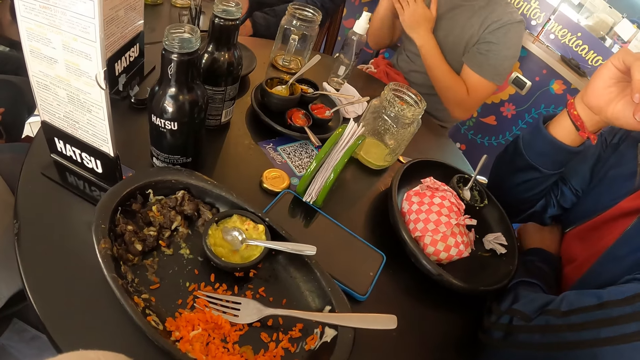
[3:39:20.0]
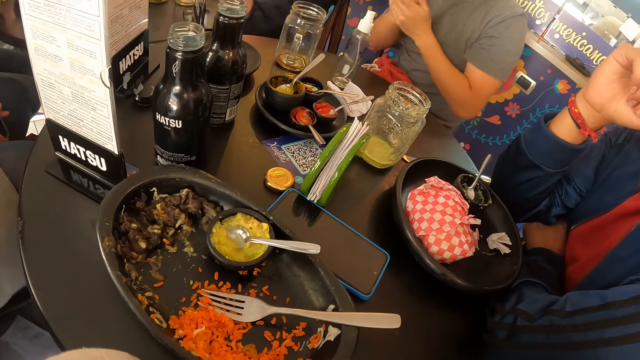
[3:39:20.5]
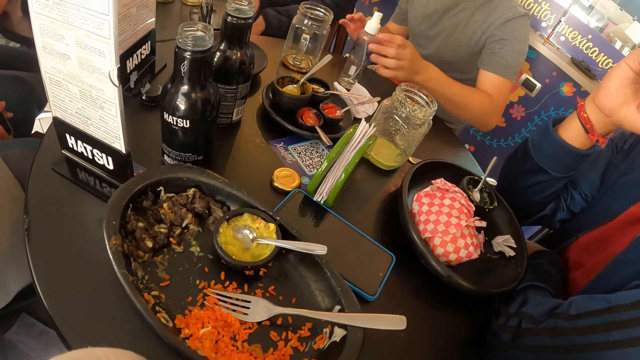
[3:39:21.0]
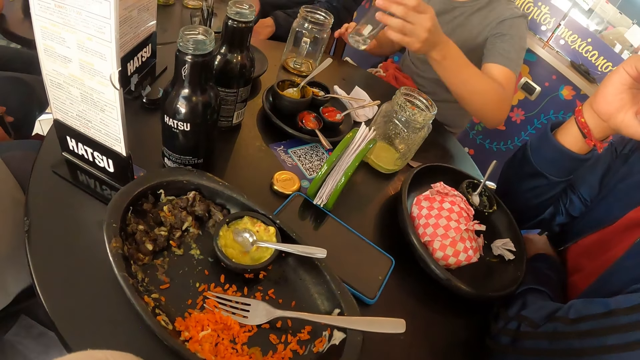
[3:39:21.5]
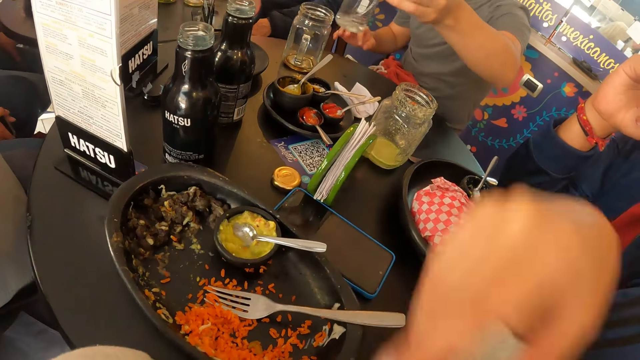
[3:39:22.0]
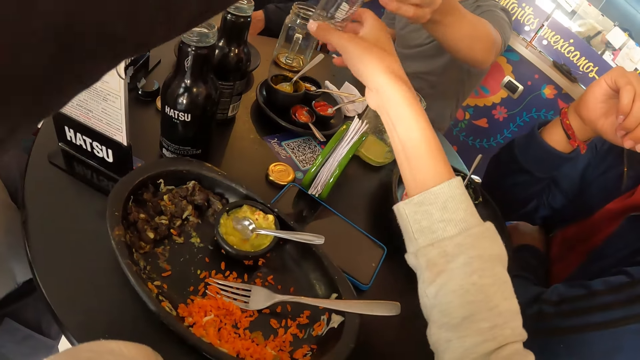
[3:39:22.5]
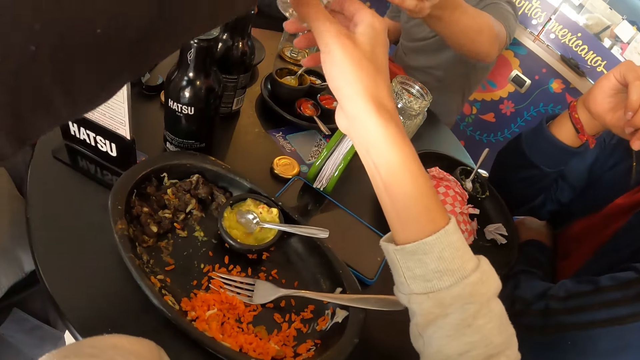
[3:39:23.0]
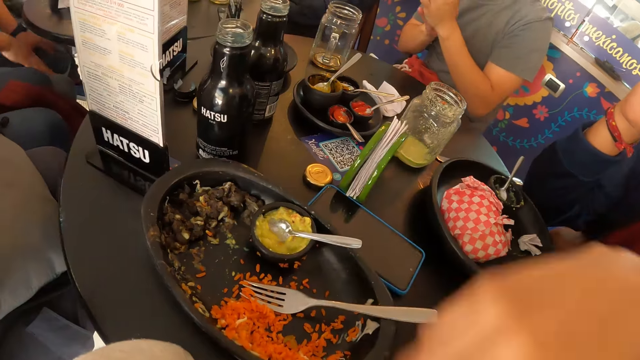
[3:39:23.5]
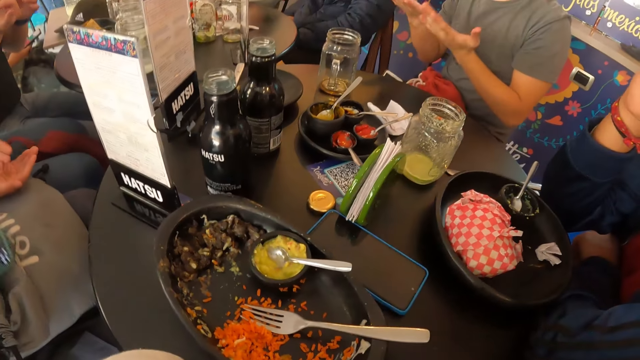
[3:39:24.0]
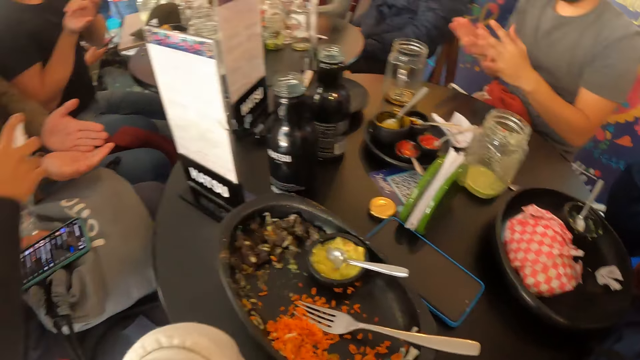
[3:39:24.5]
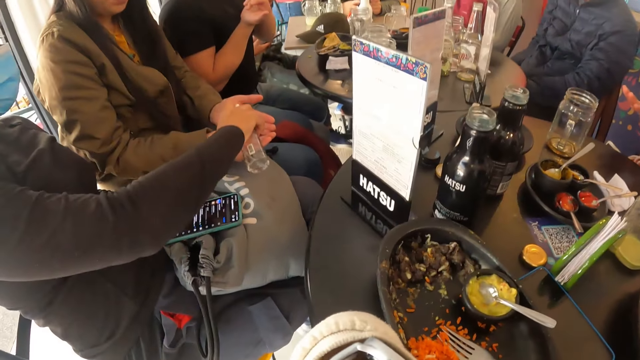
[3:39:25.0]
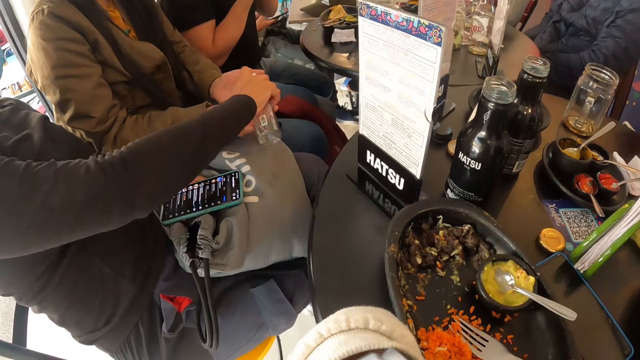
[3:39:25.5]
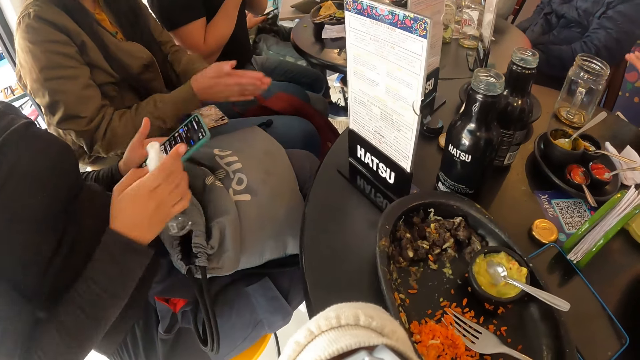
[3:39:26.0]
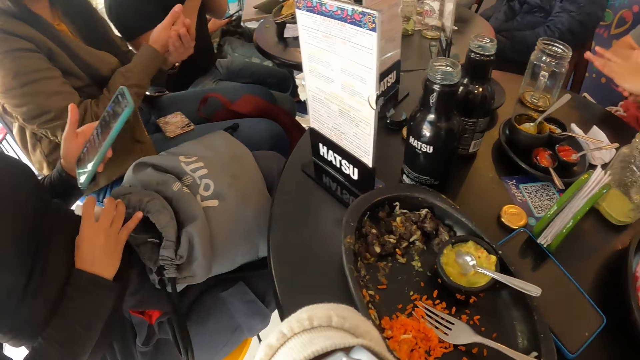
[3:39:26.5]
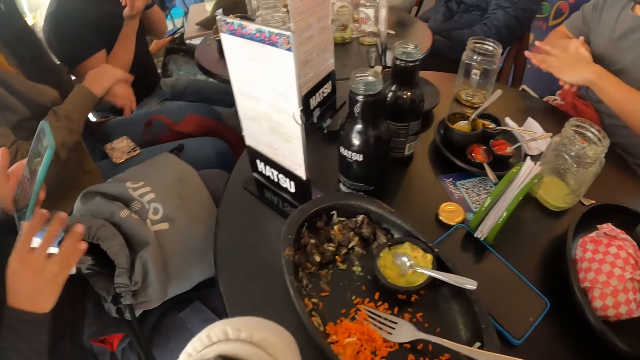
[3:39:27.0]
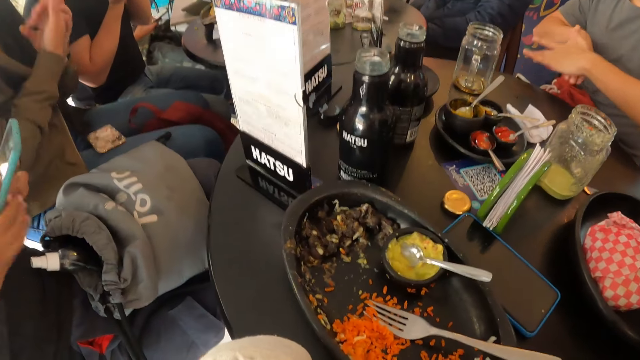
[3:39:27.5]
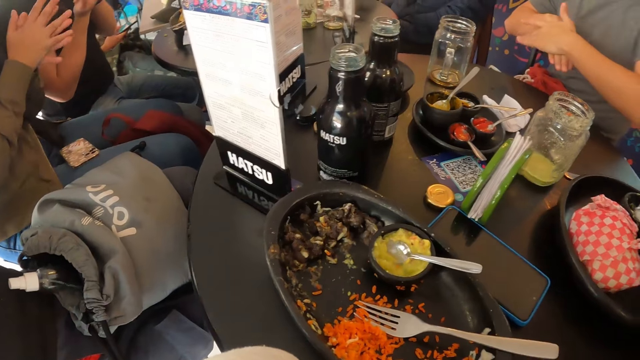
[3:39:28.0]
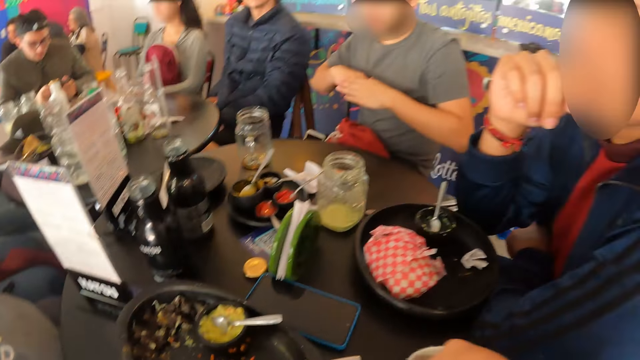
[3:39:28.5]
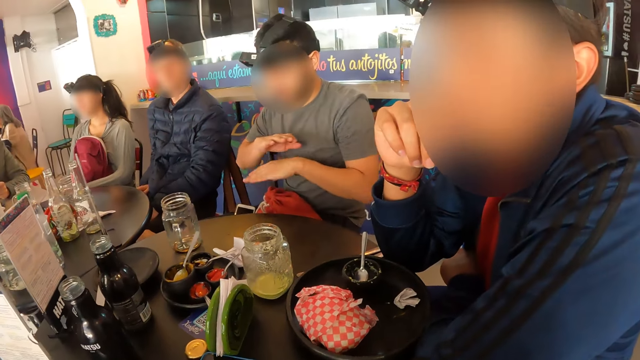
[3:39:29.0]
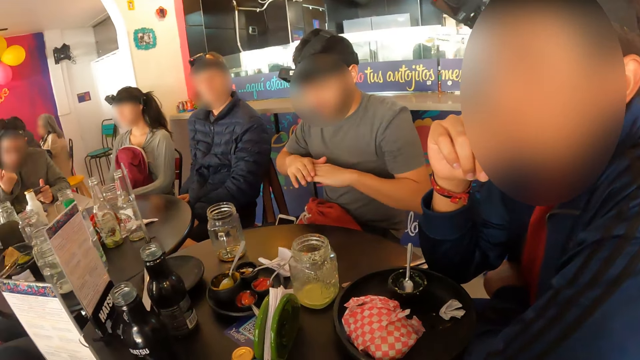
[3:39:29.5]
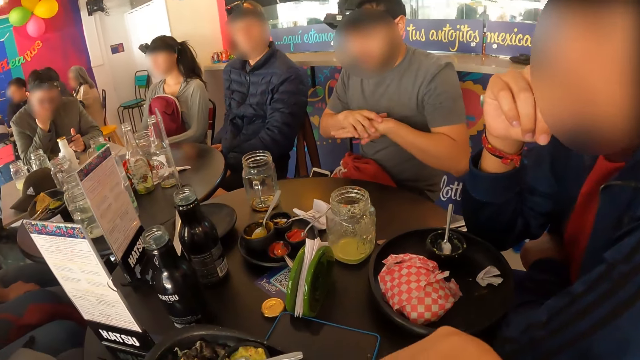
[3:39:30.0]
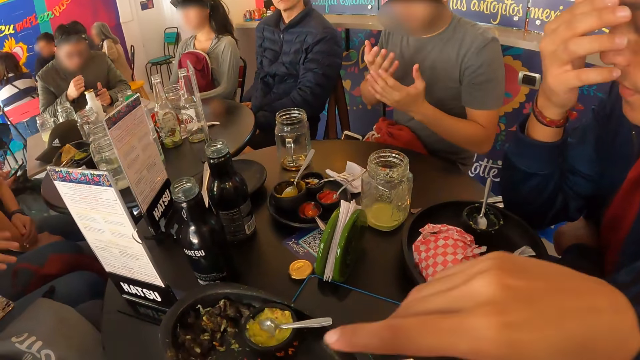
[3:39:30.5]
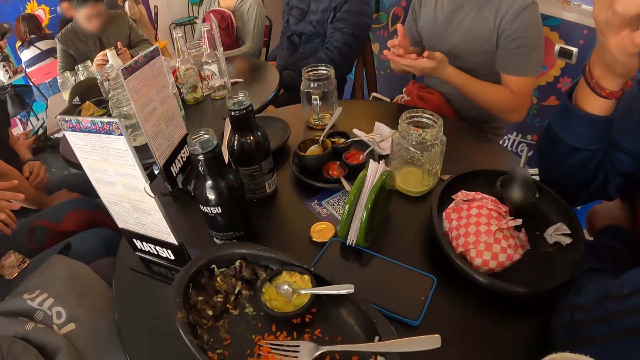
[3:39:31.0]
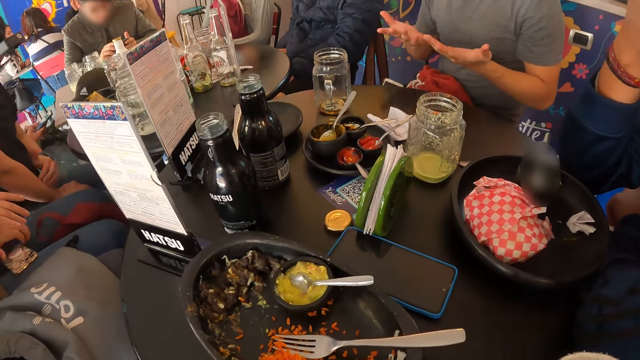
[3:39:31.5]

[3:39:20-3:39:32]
A man picks up the bottle from the table with his left hand. The camera wearer holds the bottle in the man's left hand. The man gives the camera wearer the bottle. A woman takes the bottle in the man's left hand with her left hand. The woman sprays sanitizer from the bottle in her right hand on another woman's hands. The first woman puts something to the other woman. The other woman rubs her hands together. The first woman places the bottle in her right hand into the knapsack on her legs and holds the phone. The camera wearer converses with another man. They look around the room.

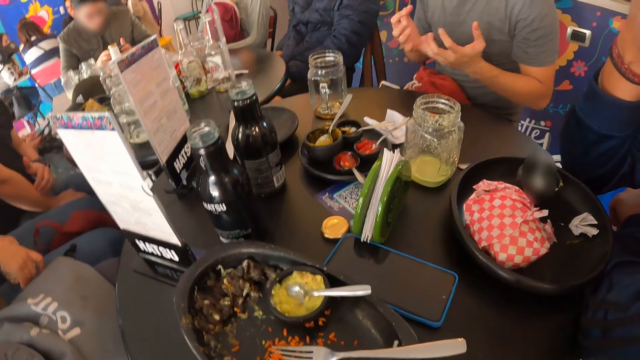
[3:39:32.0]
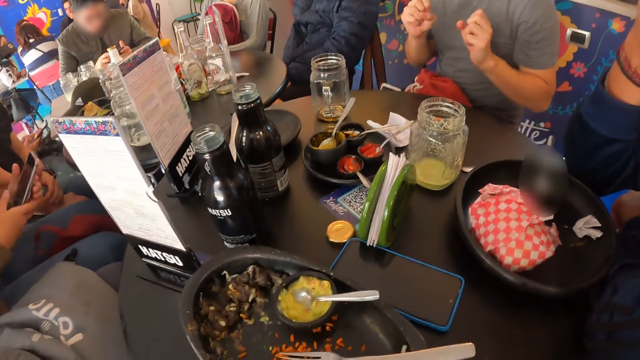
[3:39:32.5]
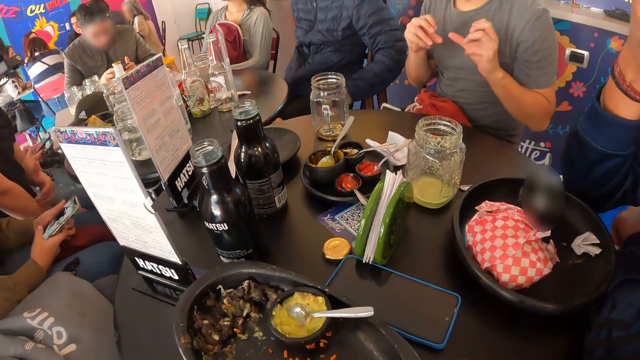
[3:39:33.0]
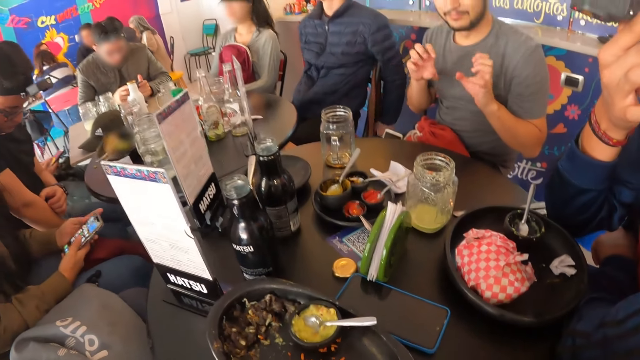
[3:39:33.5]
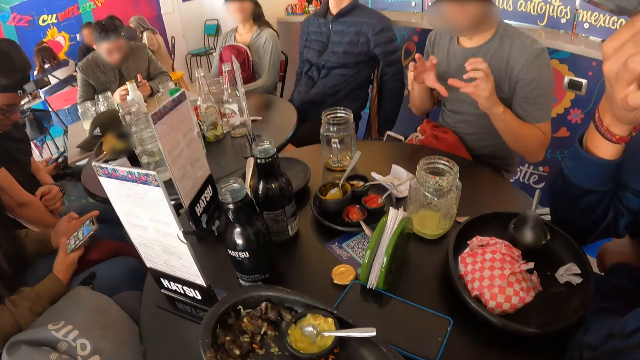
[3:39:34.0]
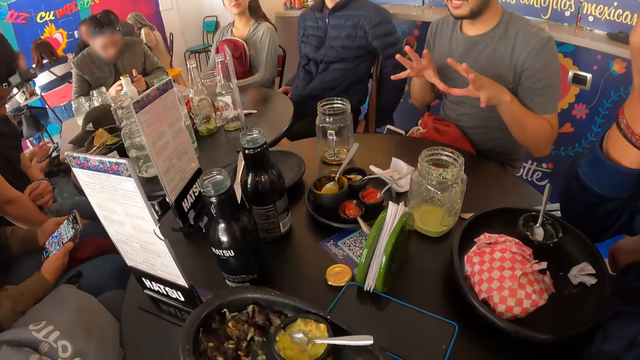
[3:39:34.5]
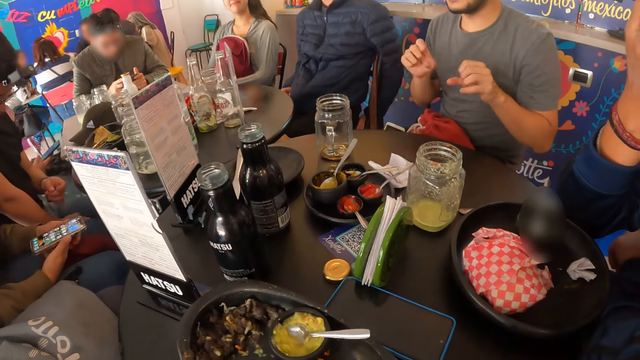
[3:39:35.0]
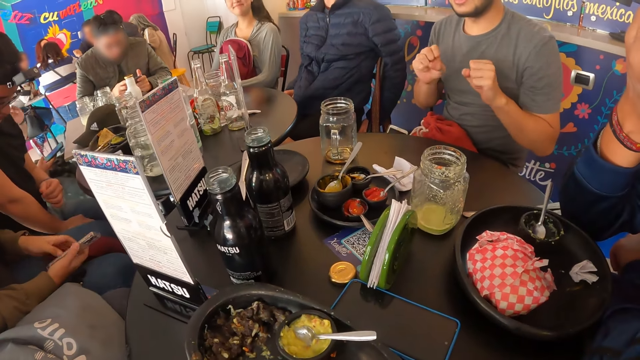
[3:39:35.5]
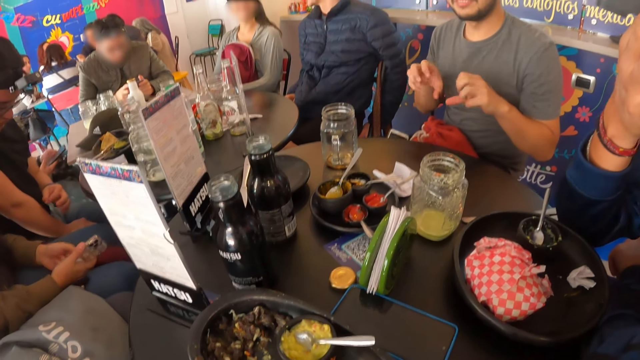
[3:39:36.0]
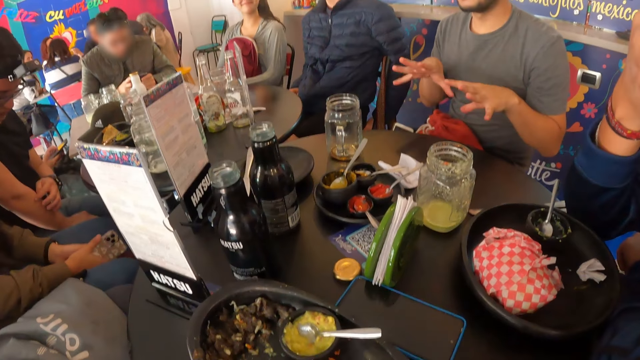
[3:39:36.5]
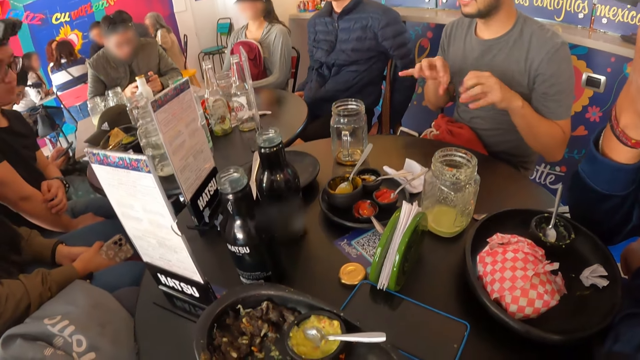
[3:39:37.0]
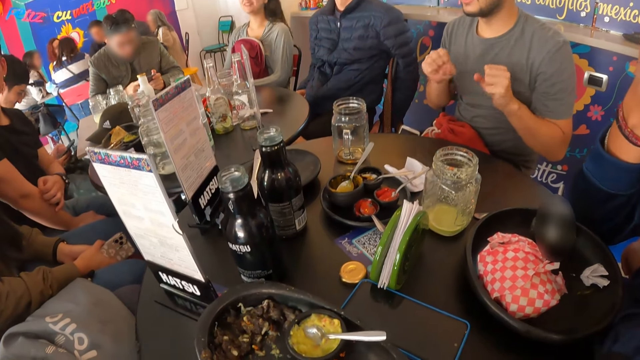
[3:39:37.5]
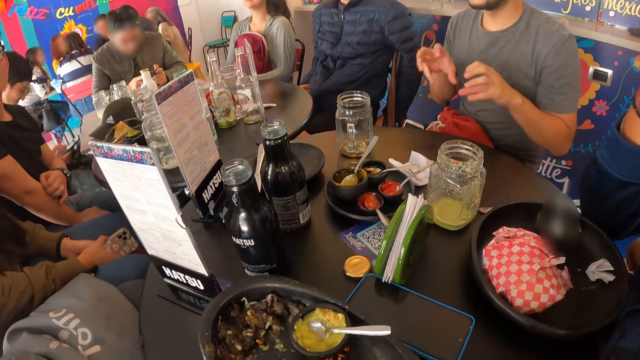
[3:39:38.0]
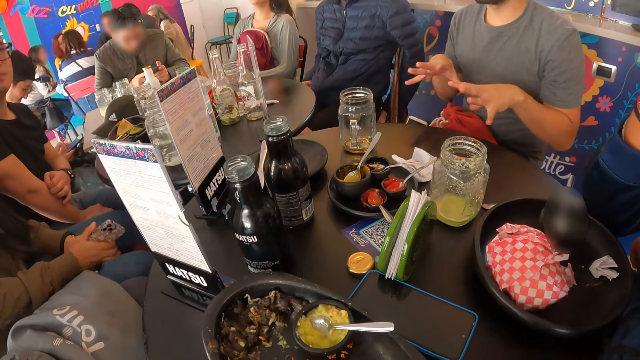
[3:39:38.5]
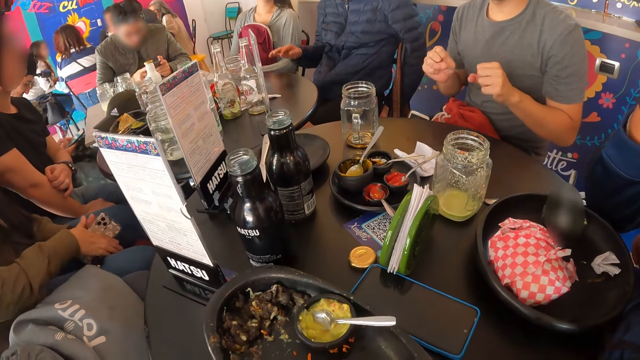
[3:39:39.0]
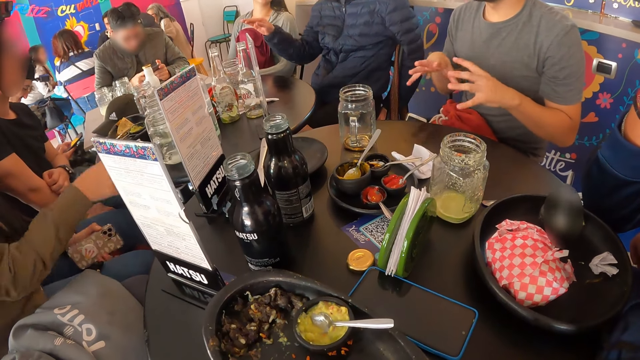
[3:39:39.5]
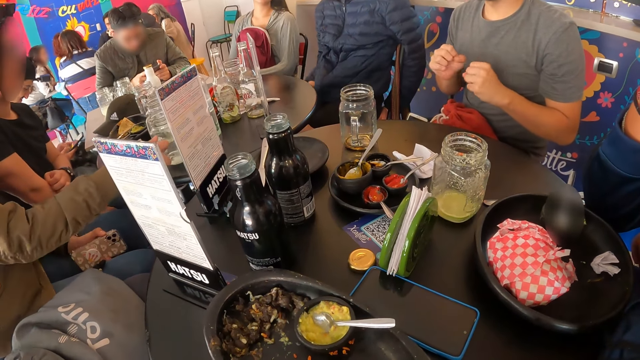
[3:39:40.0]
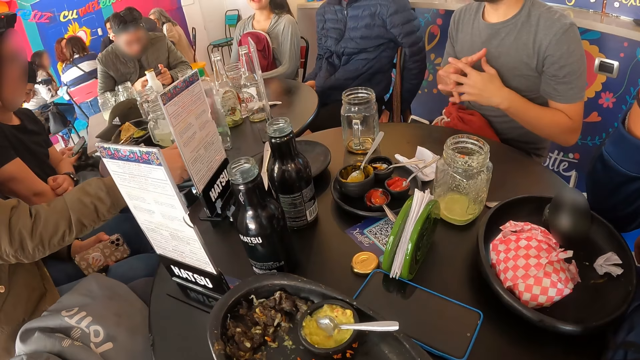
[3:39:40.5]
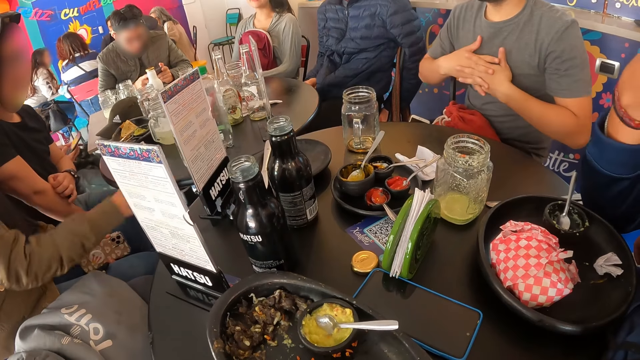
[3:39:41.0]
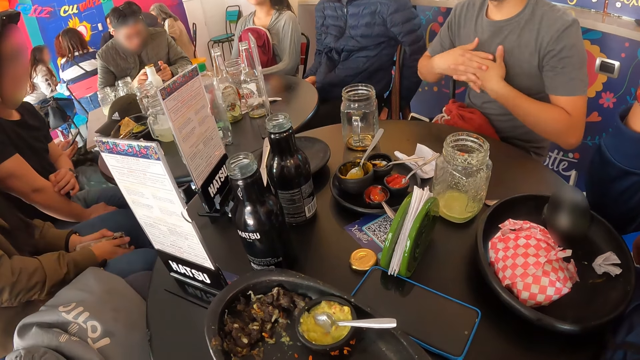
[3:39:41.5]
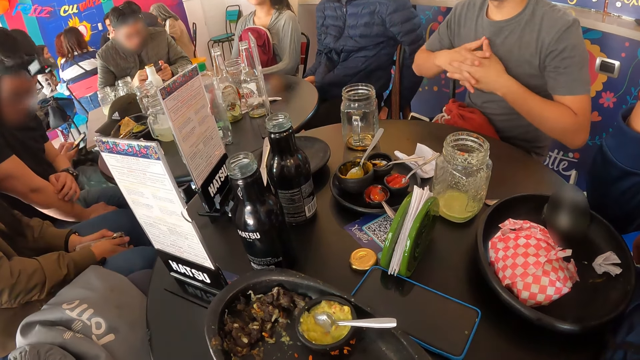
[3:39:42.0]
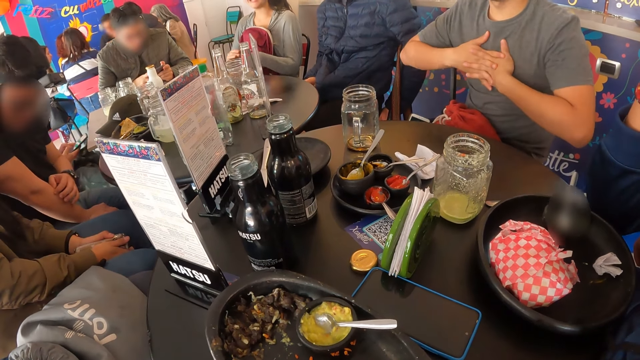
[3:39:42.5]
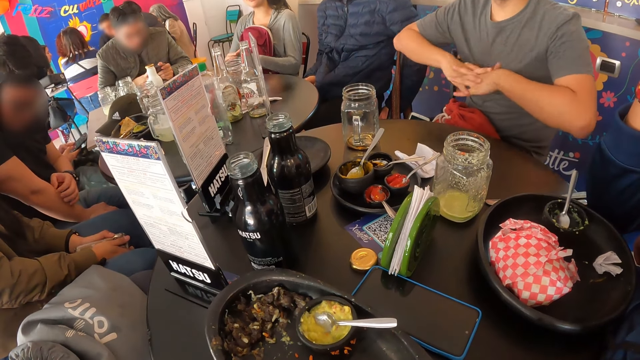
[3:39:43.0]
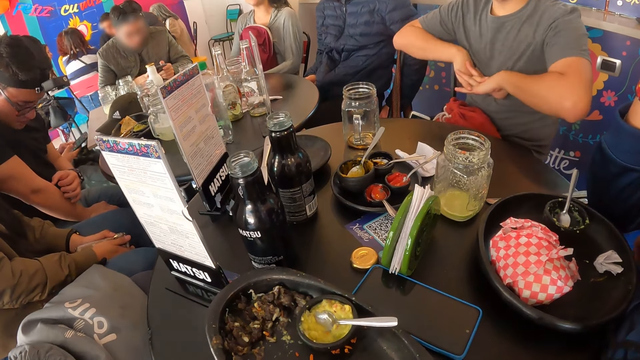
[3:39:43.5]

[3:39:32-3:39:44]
The woman operates a phone with both hands. A man gestures out. The camera wearer looks around the room. A lady holds the phone. The man gestures out. The woman moves a glass cup on the table with her right hand.
